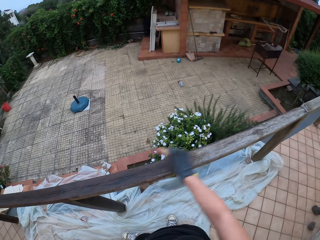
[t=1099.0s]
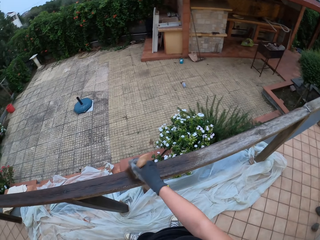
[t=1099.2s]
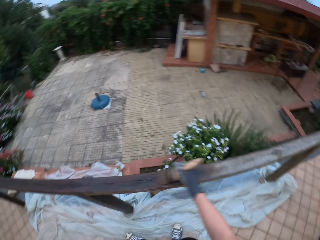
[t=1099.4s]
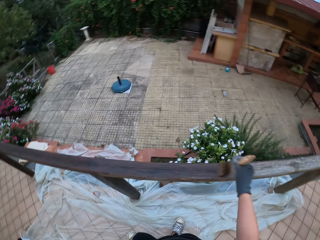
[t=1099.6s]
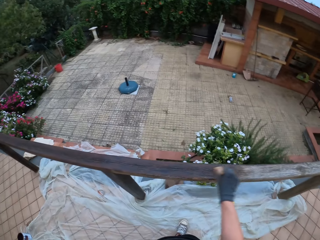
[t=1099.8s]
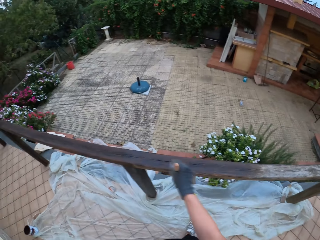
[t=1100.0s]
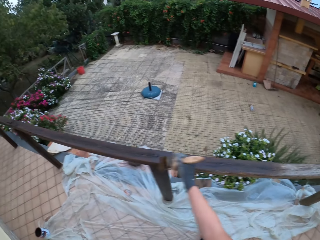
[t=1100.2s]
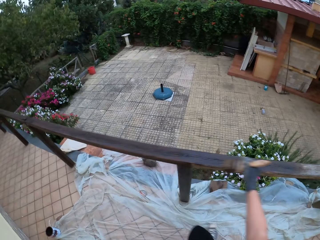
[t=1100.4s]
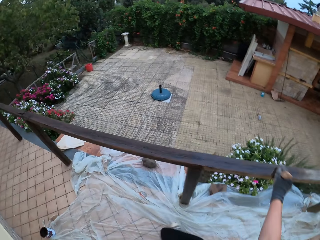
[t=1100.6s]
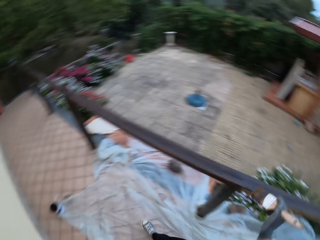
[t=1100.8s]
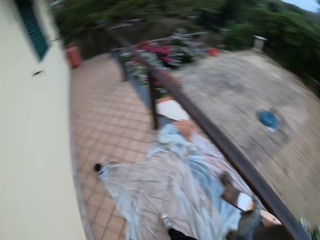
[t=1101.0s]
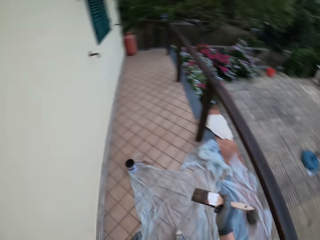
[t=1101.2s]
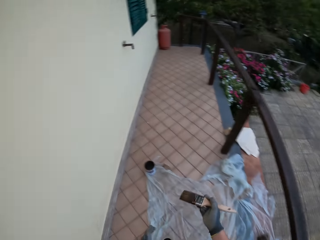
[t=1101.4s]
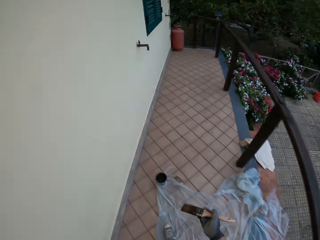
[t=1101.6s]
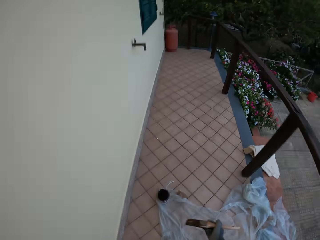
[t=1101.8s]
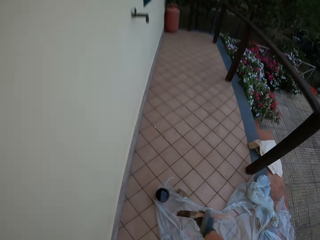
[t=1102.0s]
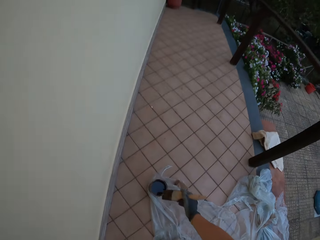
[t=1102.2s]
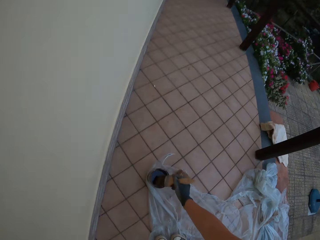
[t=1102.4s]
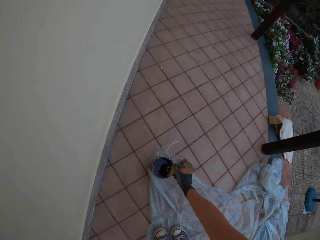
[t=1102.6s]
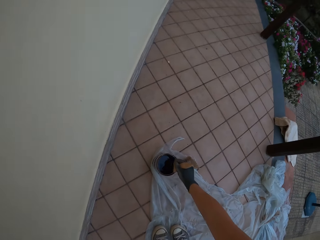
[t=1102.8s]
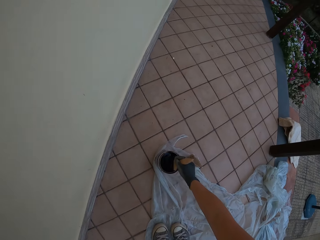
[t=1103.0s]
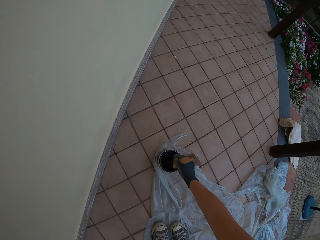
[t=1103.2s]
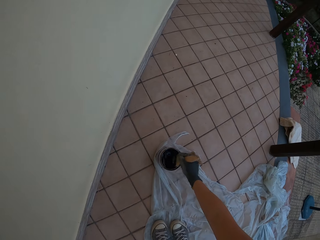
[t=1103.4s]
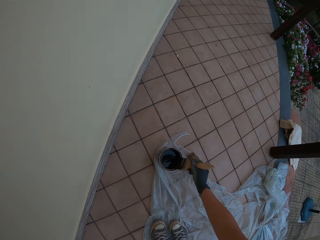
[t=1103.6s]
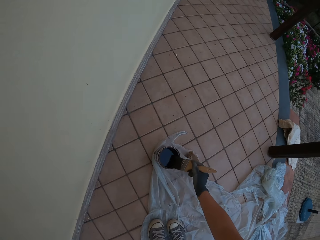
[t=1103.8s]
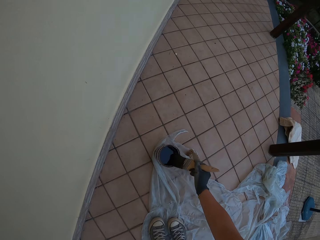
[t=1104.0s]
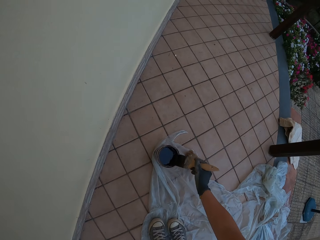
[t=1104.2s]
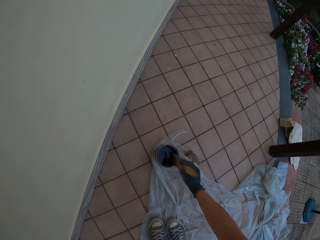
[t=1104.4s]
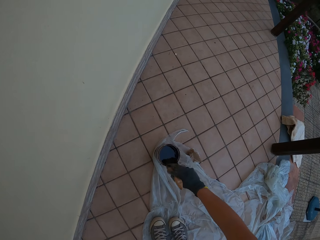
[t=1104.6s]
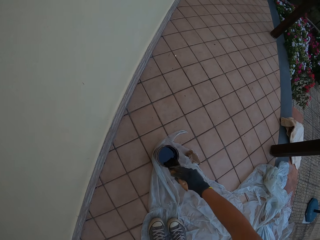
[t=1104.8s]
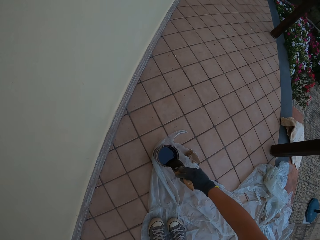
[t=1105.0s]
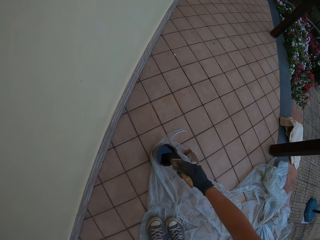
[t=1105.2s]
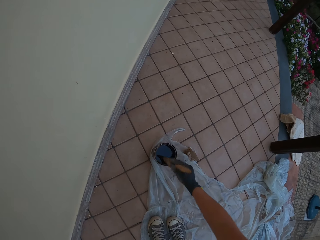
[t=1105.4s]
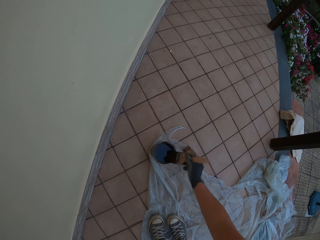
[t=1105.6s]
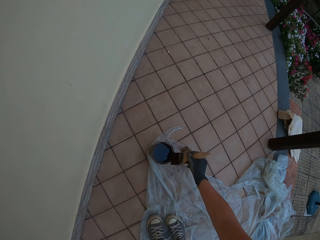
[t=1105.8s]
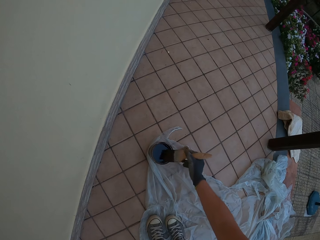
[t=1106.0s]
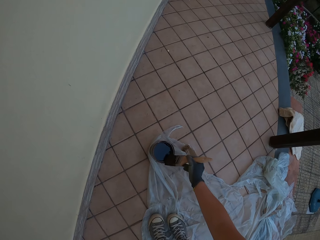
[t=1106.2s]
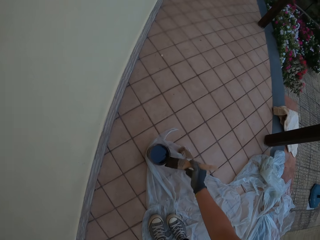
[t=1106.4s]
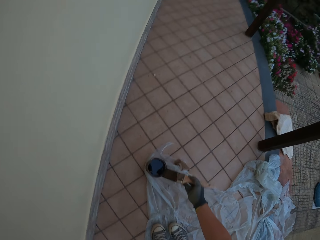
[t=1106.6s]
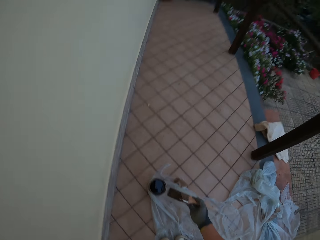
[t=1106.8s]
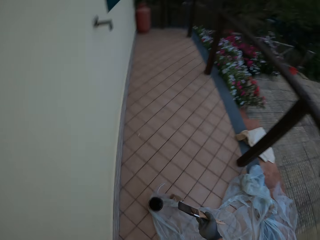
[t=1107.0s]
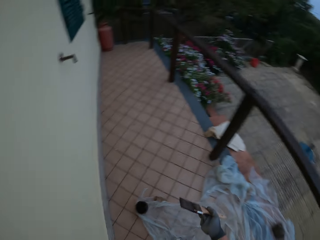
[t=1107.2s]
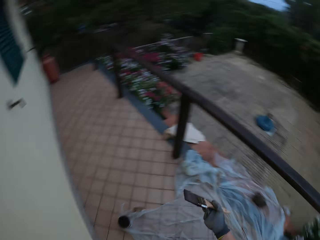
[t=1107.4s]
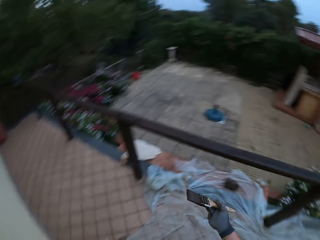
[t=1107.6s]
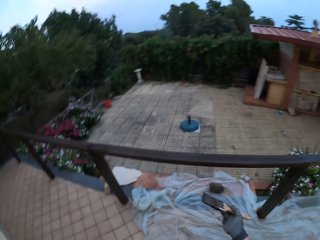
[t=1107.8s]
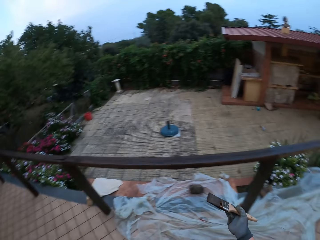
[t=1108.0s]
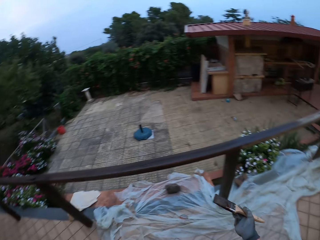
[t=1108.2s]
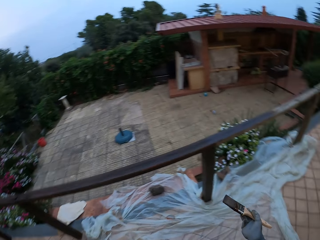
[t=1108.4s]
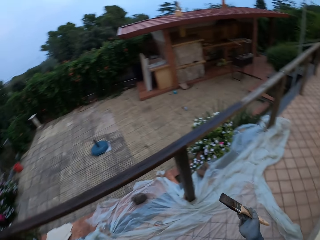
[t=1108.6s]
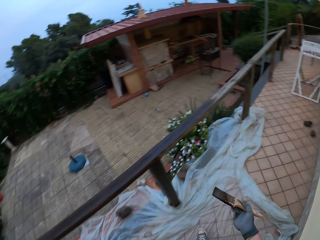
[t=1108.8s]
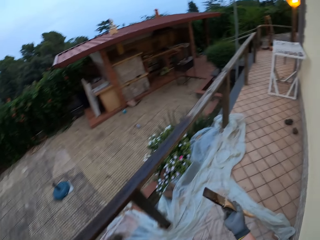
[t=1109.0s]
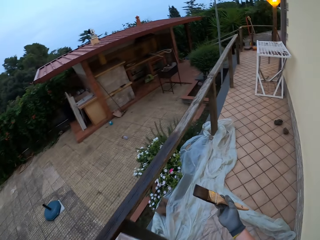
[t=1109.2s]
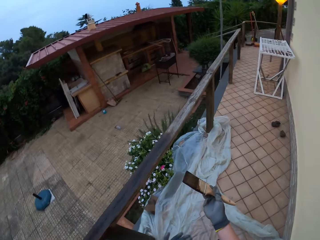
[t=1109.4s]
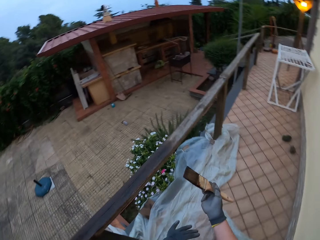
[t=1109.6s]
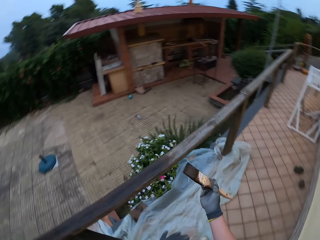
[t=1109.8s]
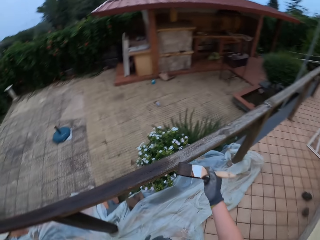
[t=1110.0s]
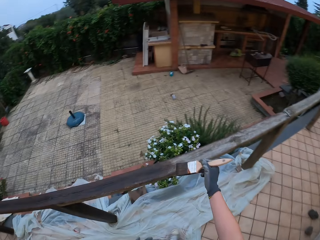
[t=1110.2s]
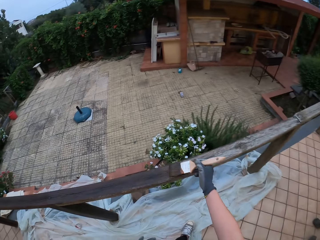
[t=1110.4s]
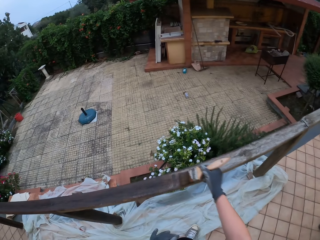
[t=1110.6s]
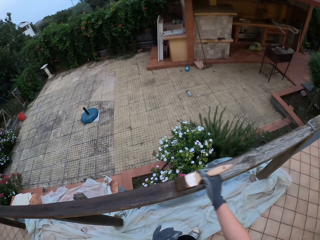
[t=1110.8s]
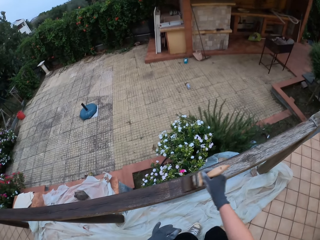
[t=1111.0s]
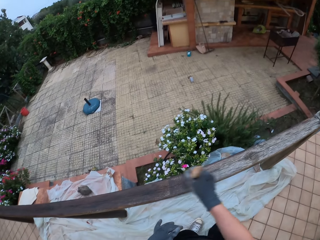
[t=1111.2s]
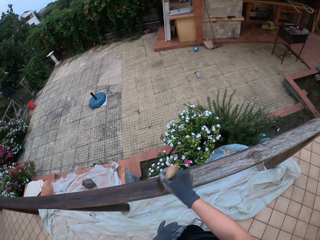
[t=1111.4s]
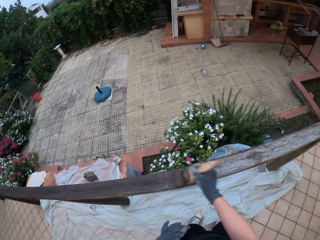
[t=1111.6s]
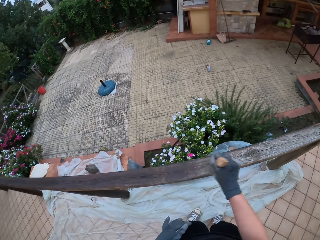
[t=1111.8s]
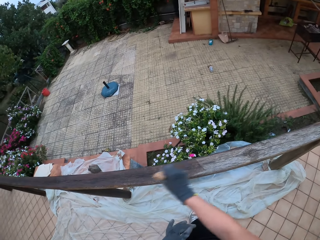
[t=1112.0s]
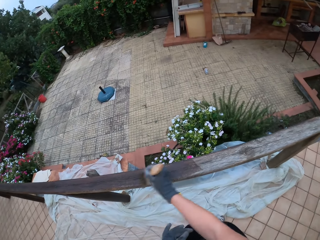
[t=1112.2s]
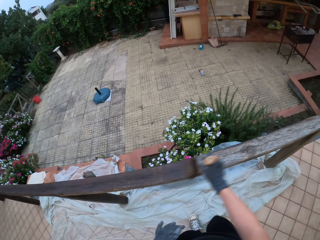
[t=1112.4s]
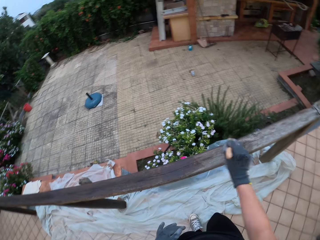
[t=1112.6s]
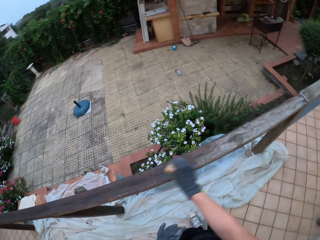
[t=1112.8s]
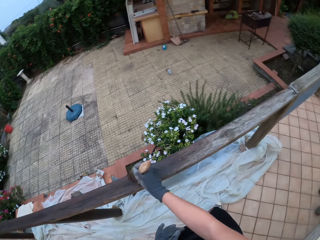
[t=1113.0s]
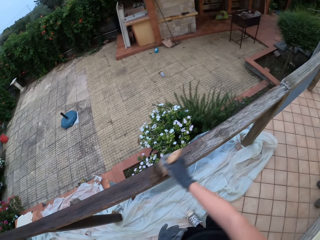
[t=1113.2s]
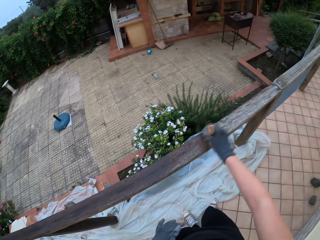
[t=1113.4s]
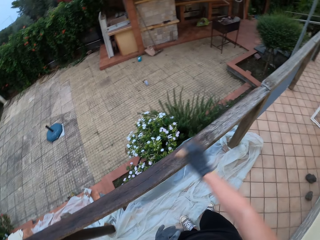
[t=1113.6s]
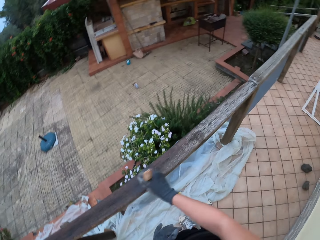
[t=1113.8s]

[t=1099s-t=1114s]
The camera wearer looks around the compound. He walks to his left towards the paint bucket on the floor. He stirs the wood paint with a paint brush. He dips the brush in his gloved right hand into the paint in the paint bucket on the floor. He drains the paint on the brush in his gloved right hand at the edge of the paint bucket on the floor. He looks around the compound. He walks to his right towards the wooden rail fence. He paints the wooden top rail with the paintbrush in his gloved right hand.

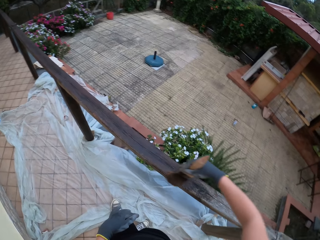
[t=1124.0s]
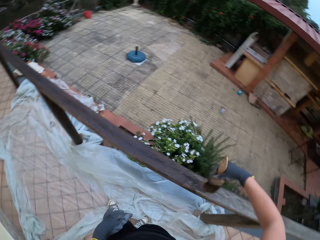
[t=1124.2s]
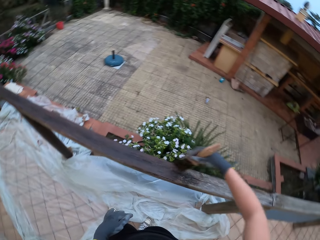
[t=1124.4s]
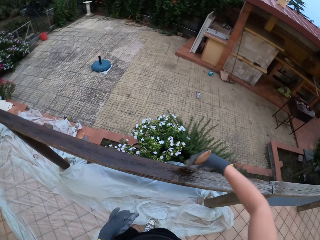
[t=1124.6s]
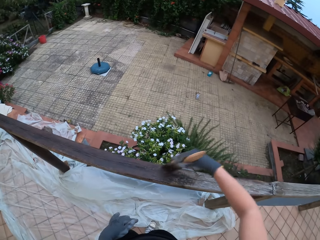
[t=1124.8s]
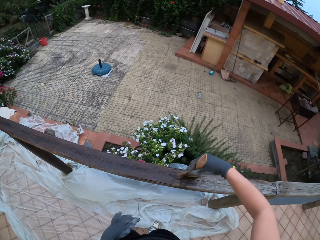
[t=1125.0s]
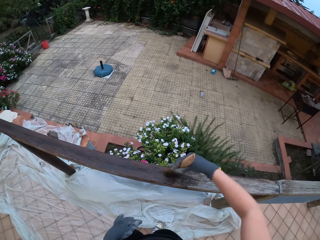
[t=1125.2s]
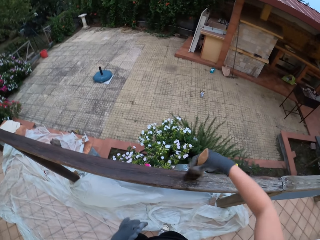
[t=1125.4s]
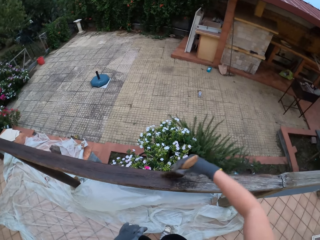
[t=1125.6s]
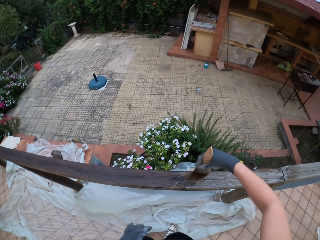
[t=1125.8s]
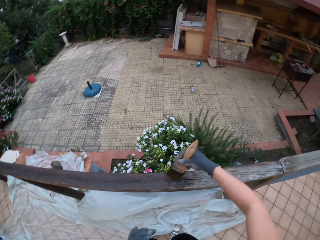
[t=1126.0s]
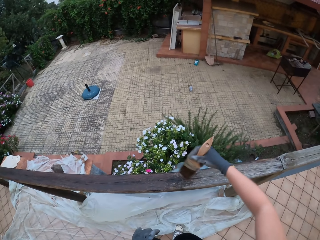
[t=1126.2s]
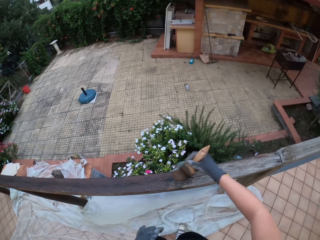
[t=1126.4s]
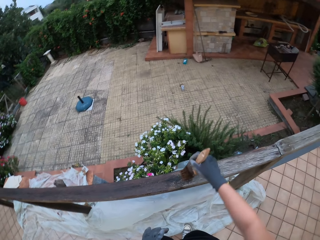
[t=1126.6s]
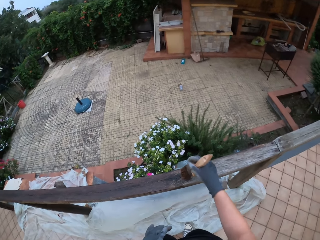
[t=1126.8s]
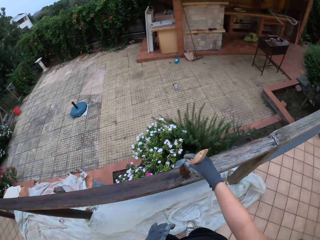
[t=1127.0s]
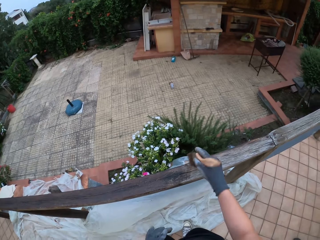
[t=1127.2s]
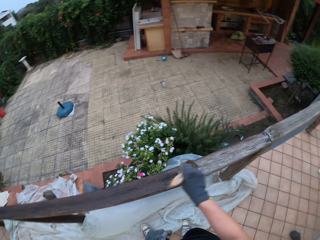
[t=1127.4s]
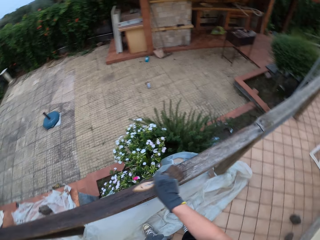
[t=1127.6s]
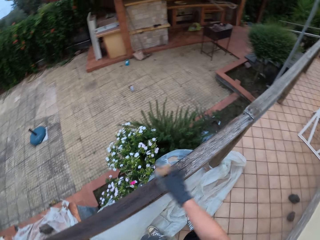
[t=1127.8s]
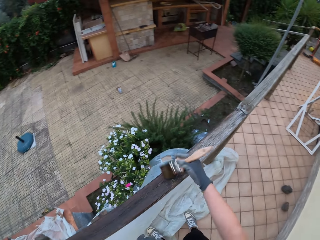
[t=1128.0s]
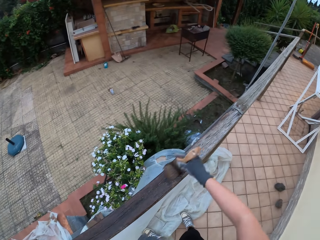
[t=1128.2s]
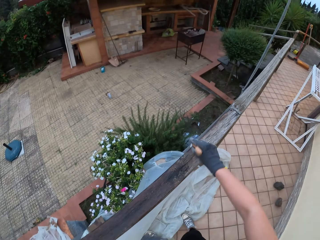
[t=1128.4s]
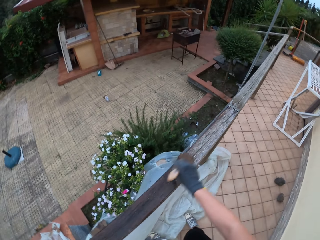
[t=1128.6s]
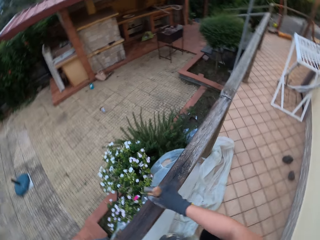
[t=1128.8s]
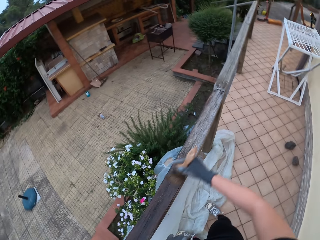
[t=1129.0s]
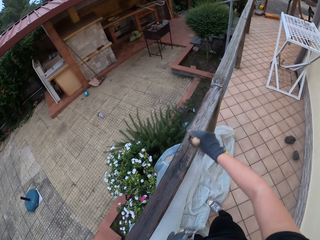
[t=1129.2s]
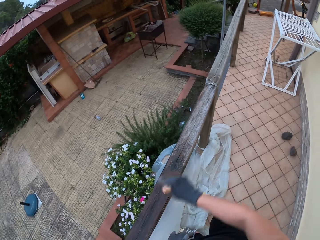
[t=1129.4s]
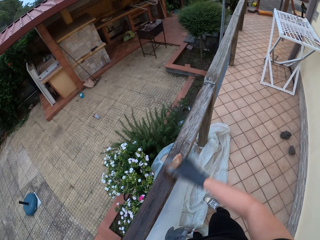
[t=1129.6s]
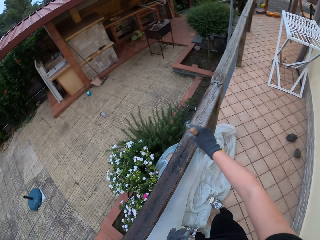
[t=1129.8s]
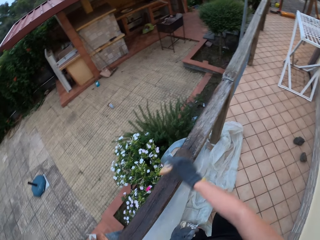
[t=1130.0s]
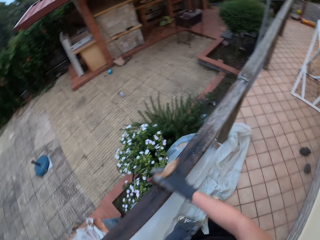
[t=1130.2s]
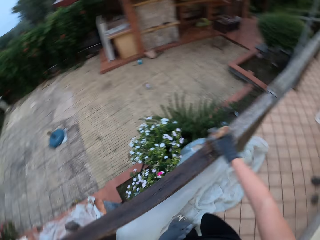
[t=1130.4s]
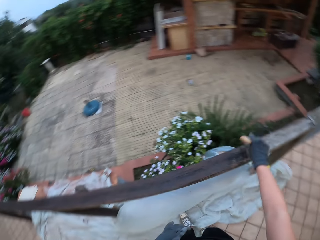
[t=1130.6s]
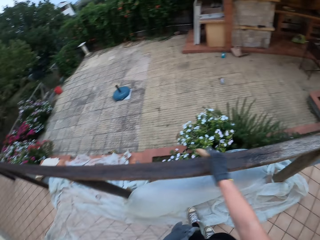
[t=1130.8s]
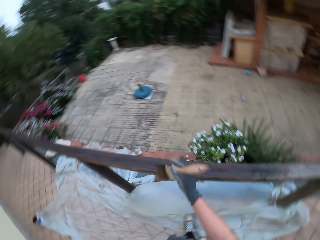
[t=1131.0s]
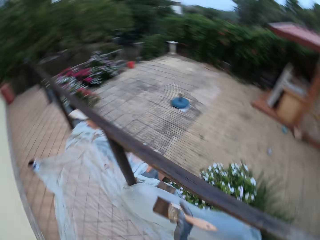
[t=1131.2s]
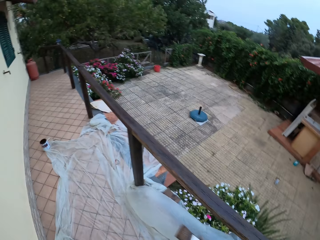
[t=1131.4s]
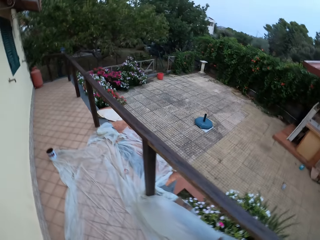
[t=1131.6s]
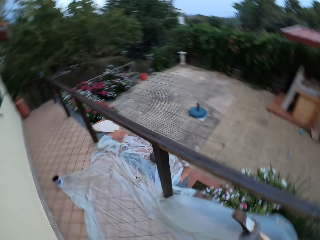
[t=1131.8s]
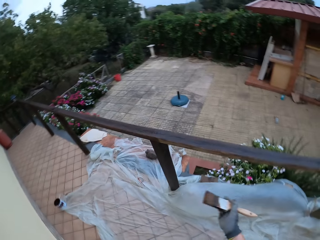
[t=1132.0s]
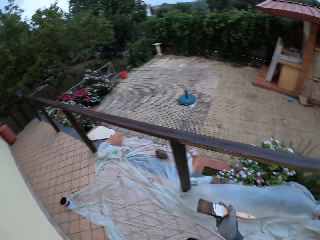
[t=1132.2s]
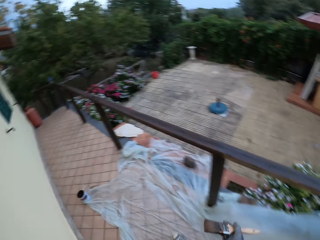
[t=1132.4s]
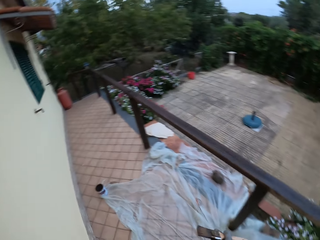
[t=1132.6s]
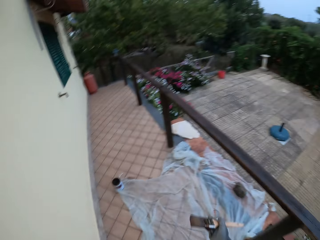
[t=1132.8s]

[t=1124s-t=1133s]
The camera wearer holds the paint brush on the wooden rail fence. They paint the wooden rail fence with the paint brush. They look around the compound and walk around the compound.
